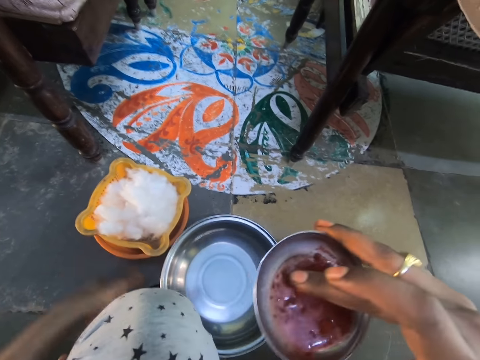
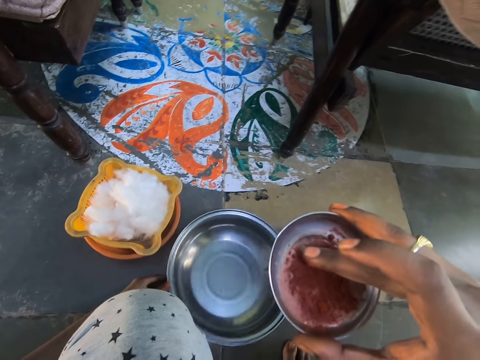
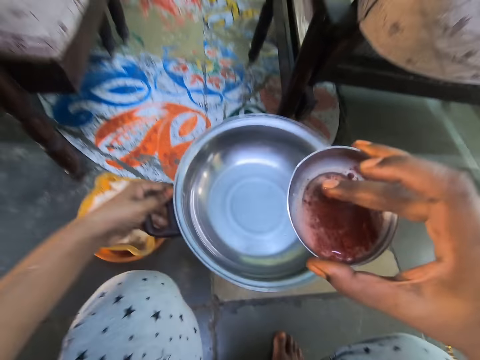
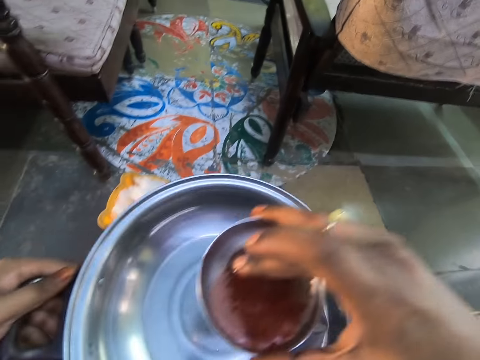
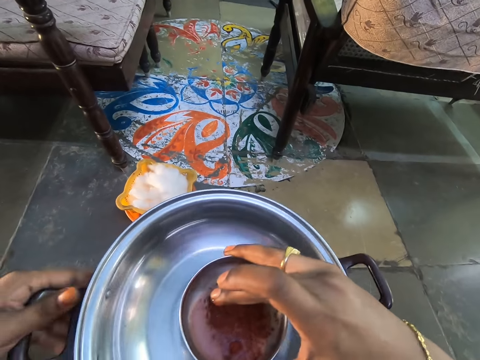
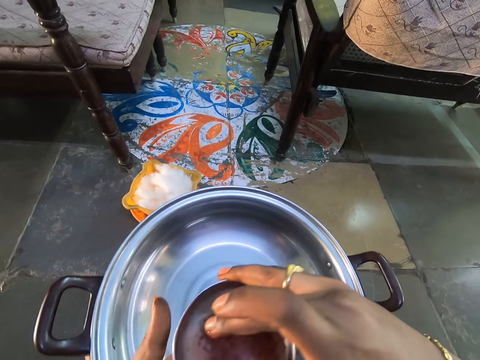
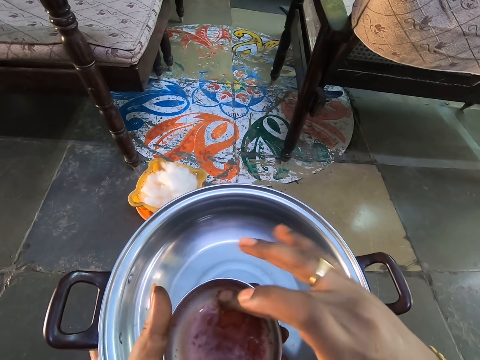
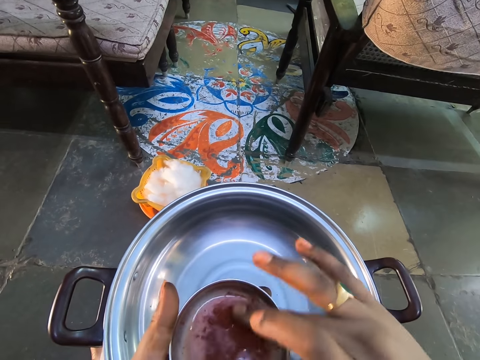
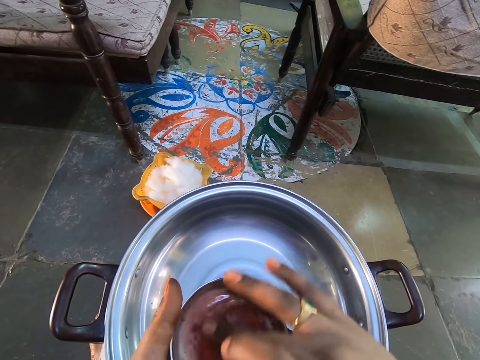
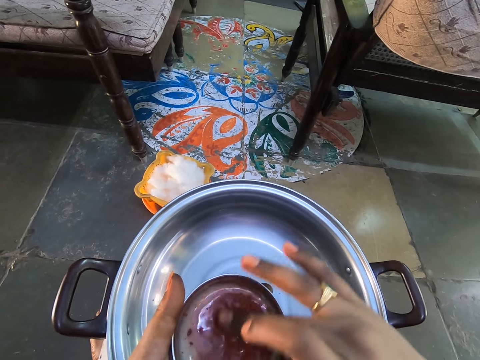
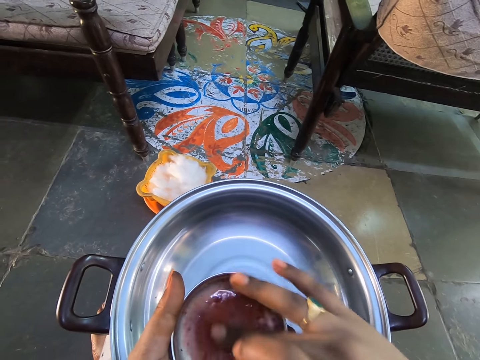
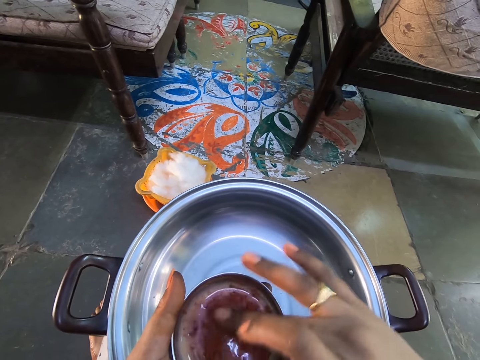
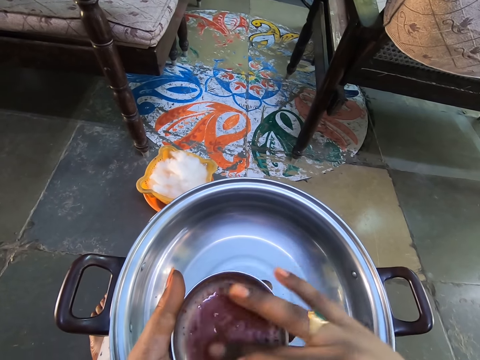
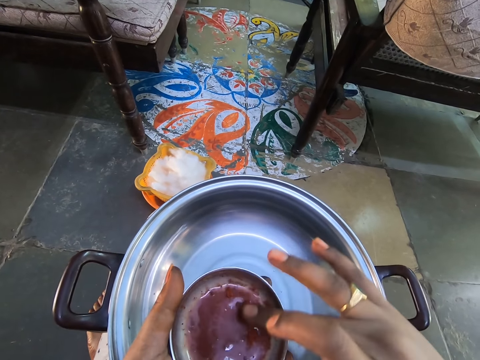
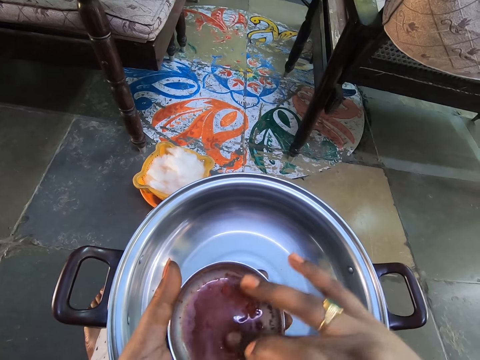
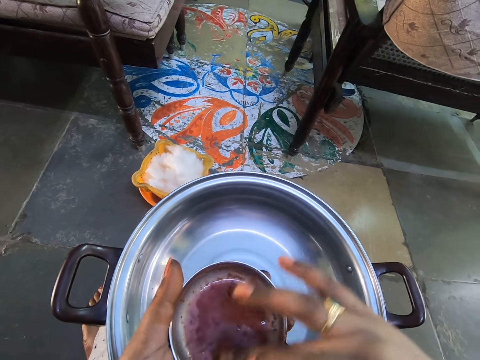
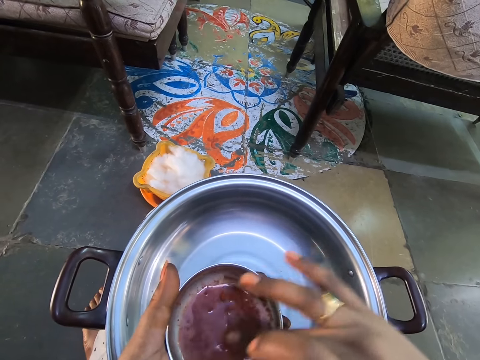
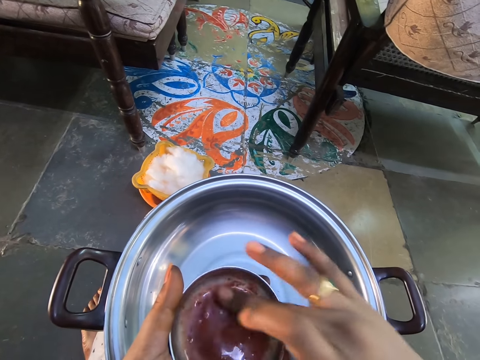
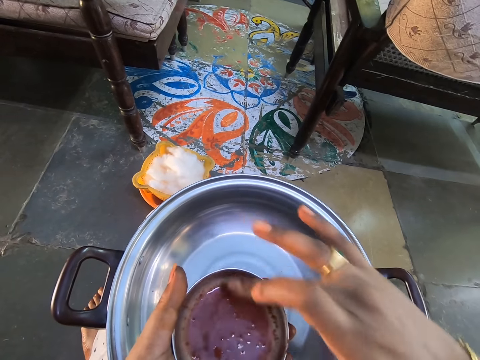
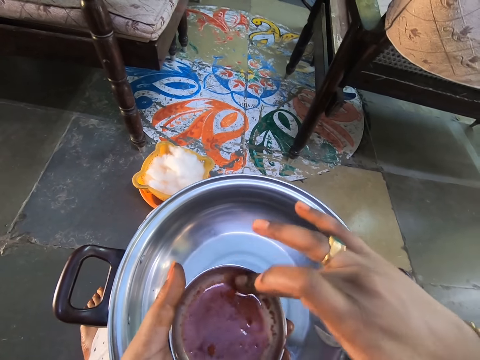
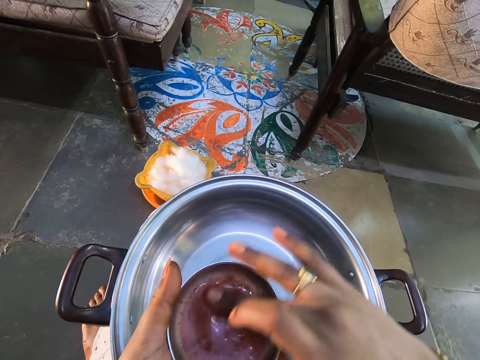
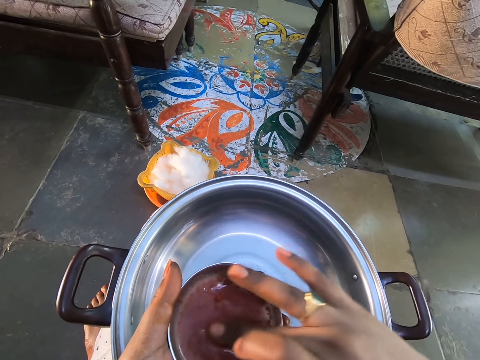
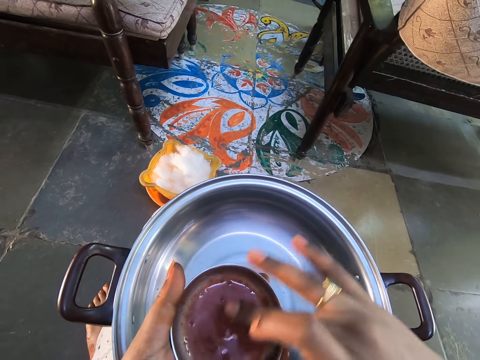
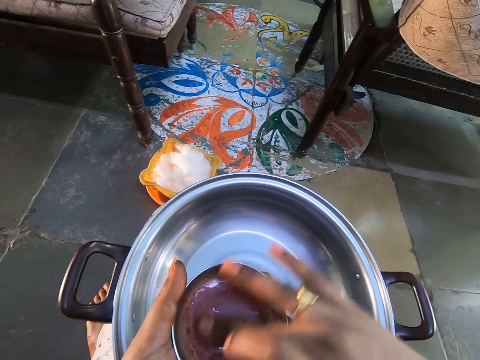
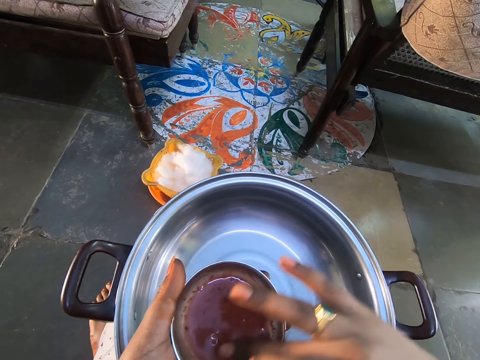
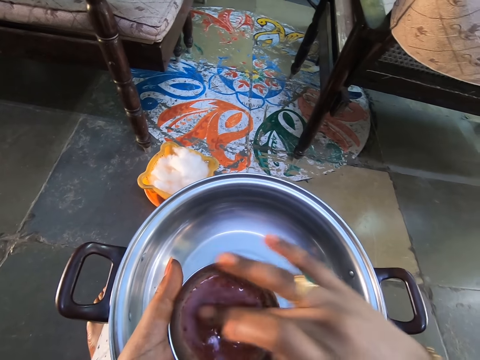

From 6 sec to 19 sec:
The camera wearer picks up the metal pot. They put the pot on the lap. They hold the metal bowl with the left hand, and mix the powder in the water with the finger.

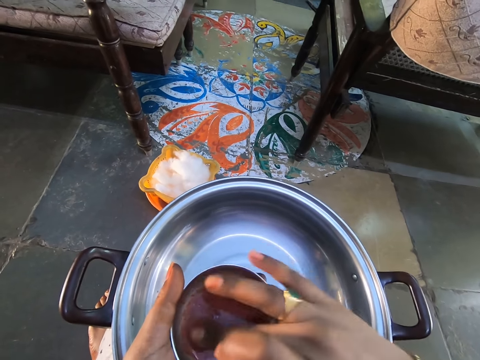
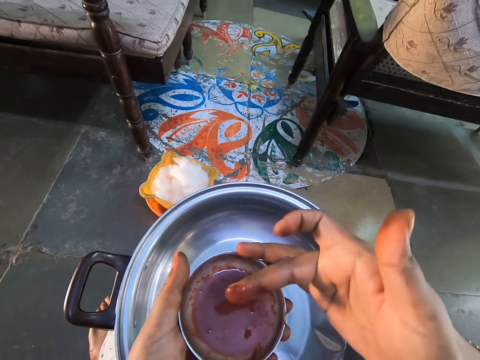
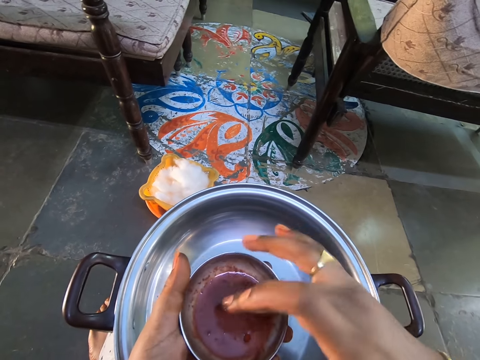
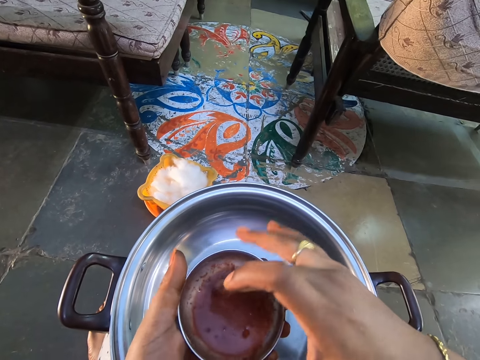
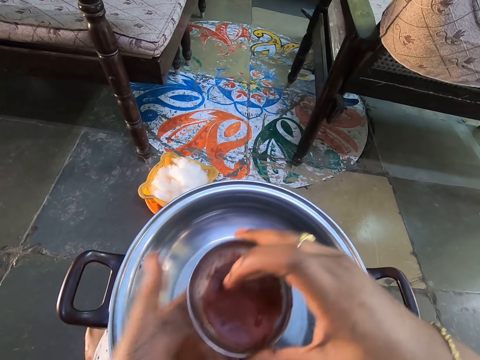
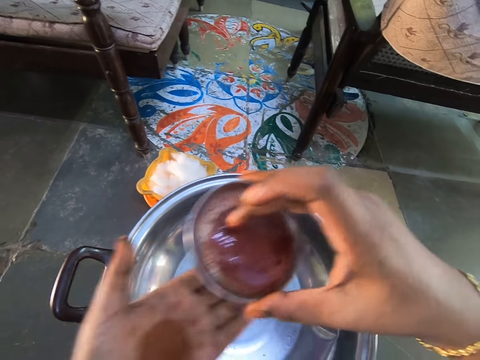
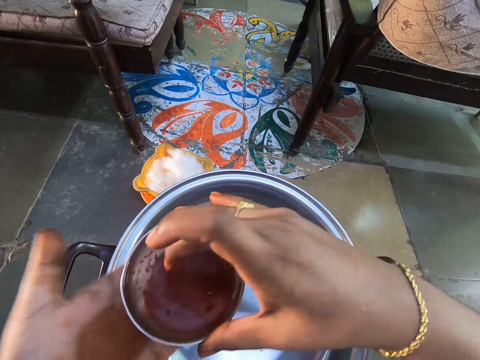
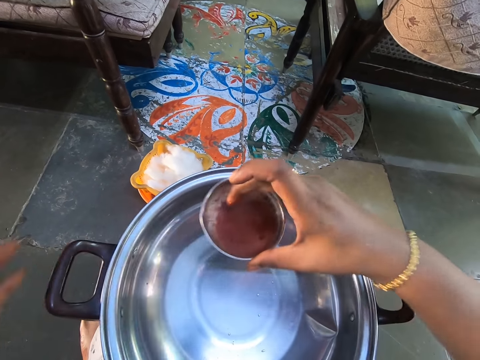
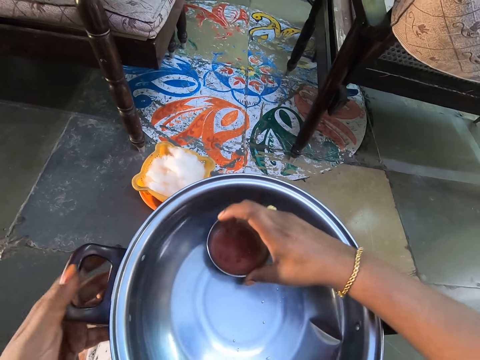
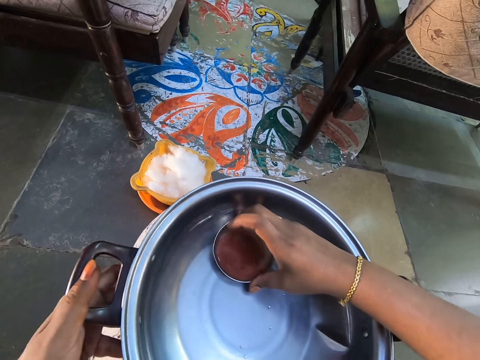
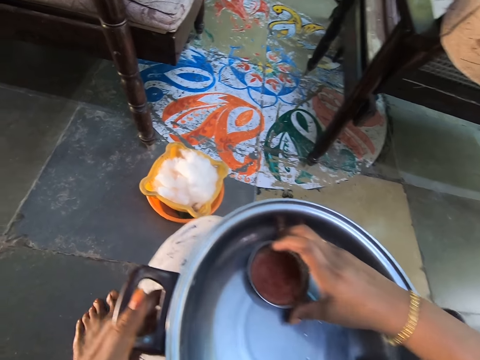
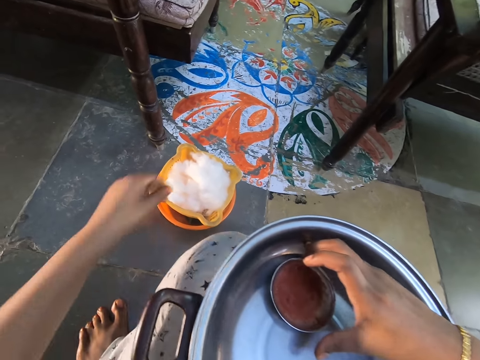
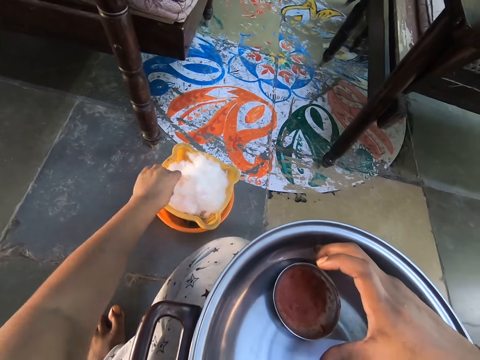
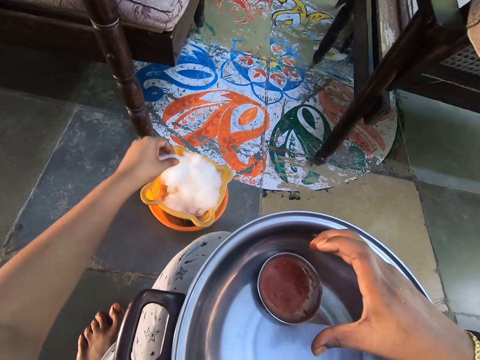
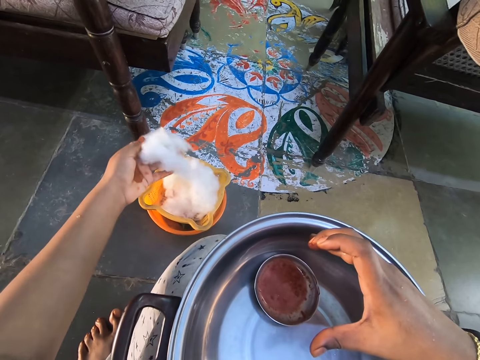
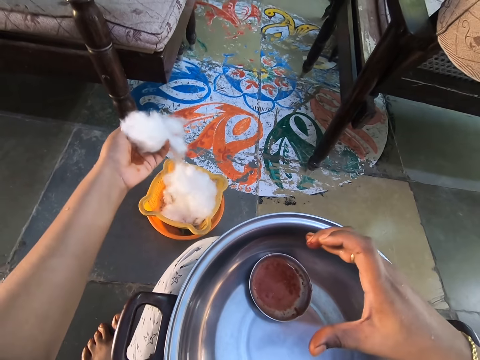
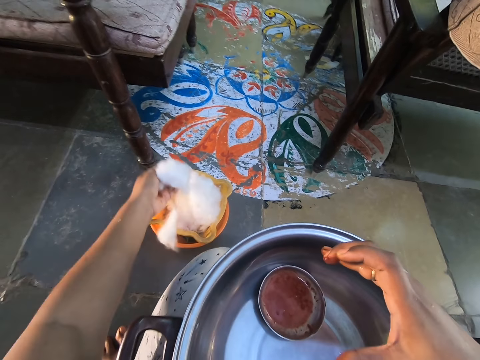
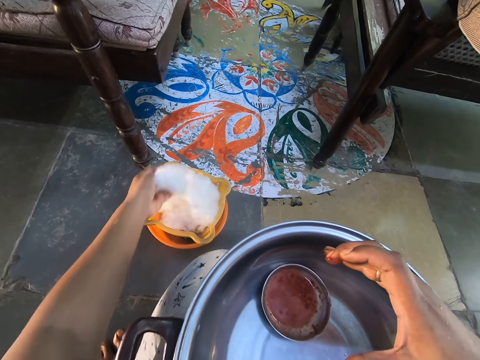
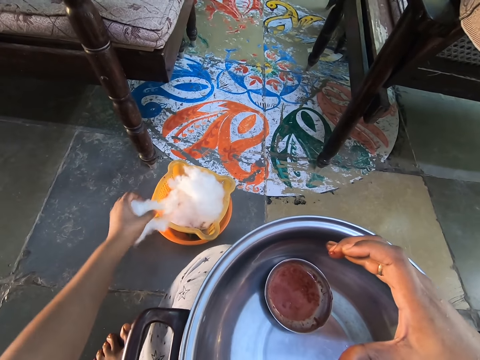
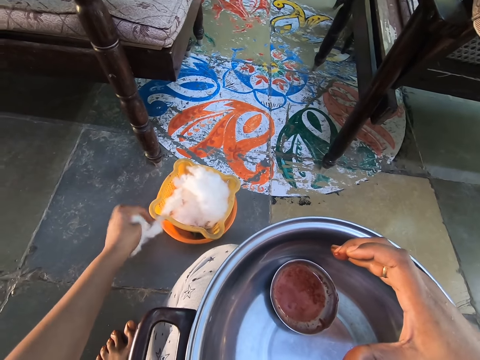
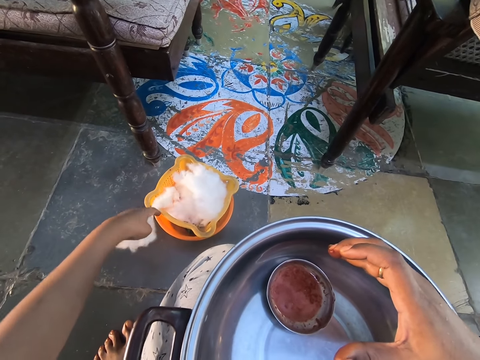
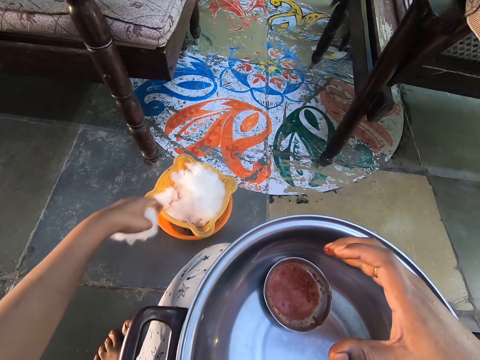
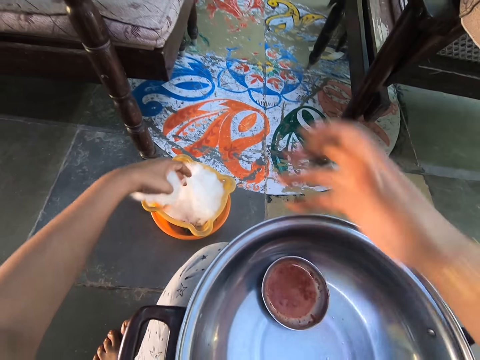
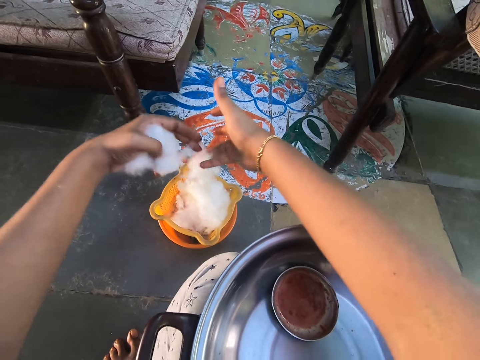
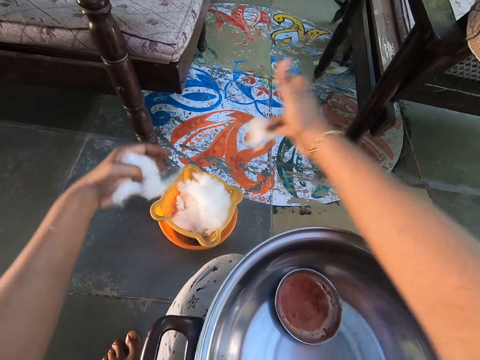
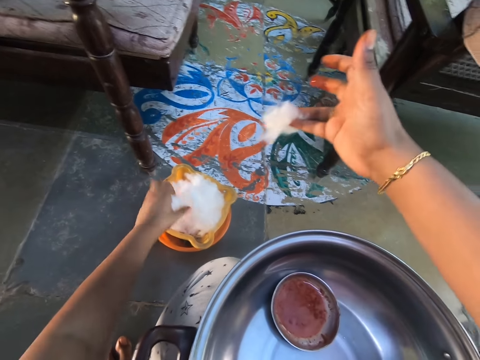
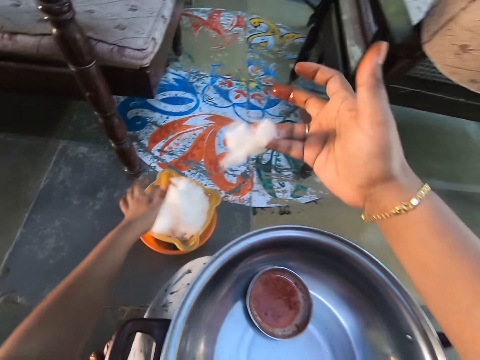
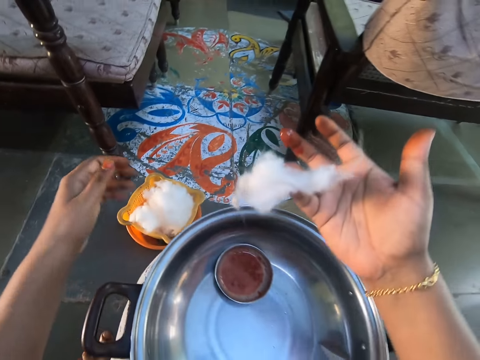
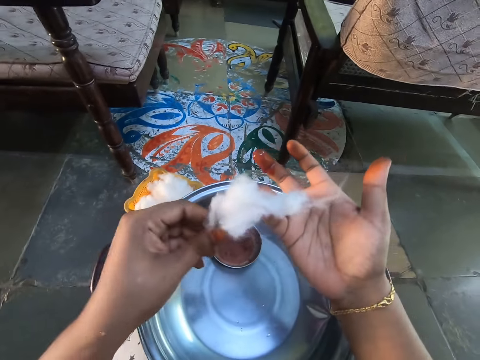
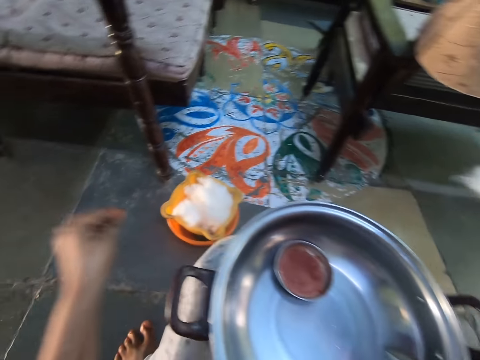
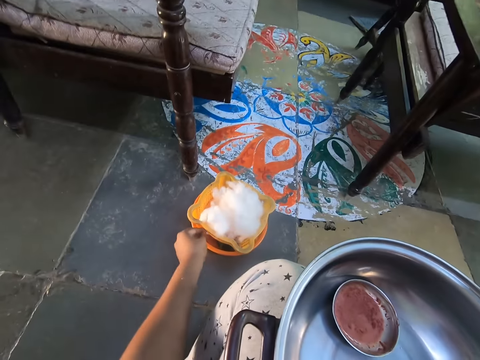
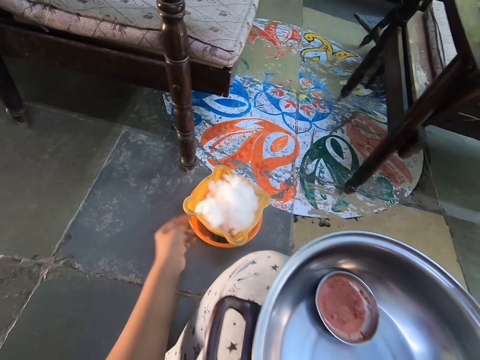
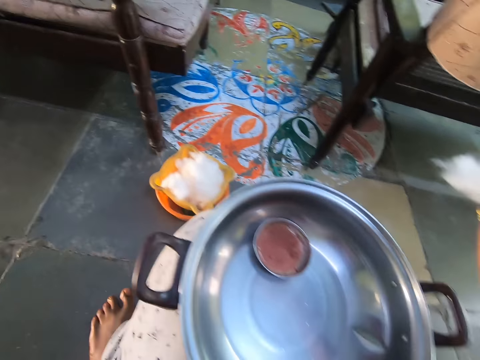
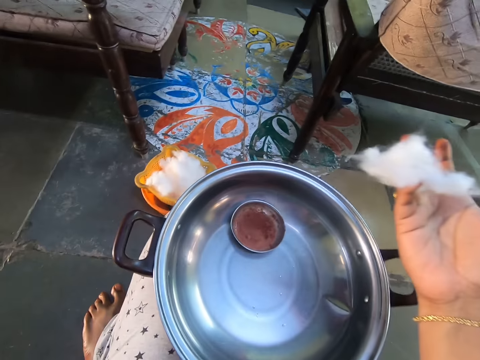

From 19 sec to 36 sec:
The camera wearer holds the metal bowl with the right hand. They put the metal bowl in the cooking pot. They pick up the cotton wool from a container with the left hand. They hold the cotton wool with both hands. They pick up the cotton wool with the right hand, and put down the cotton wool. They cut the piece of wool with the left hand. They look around. They put the piece of wool down.
